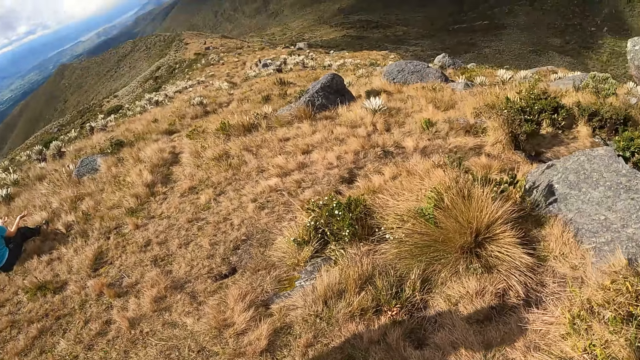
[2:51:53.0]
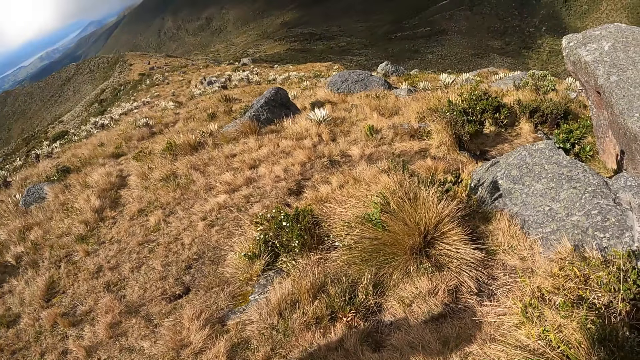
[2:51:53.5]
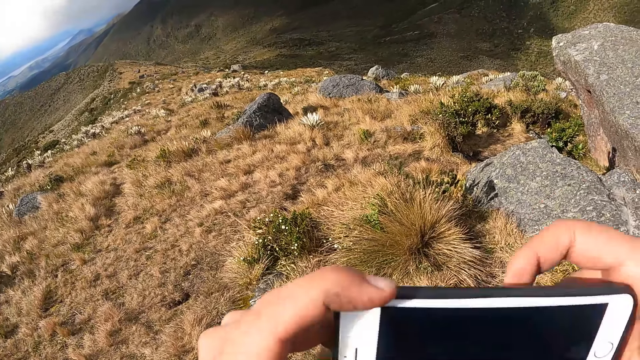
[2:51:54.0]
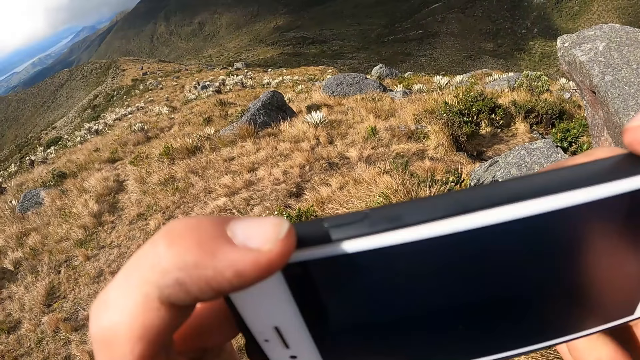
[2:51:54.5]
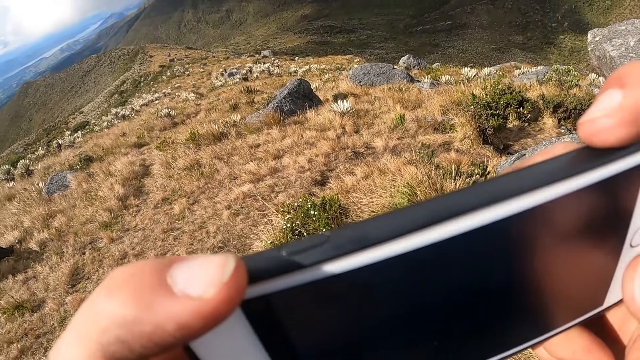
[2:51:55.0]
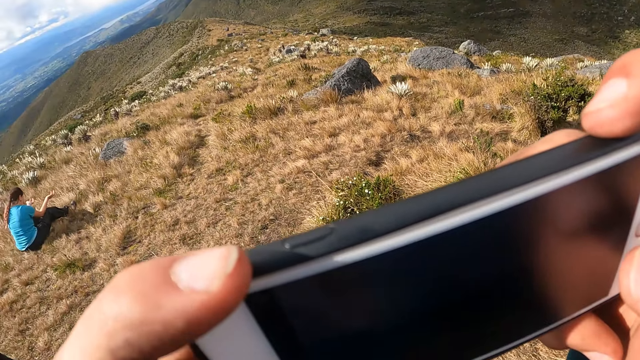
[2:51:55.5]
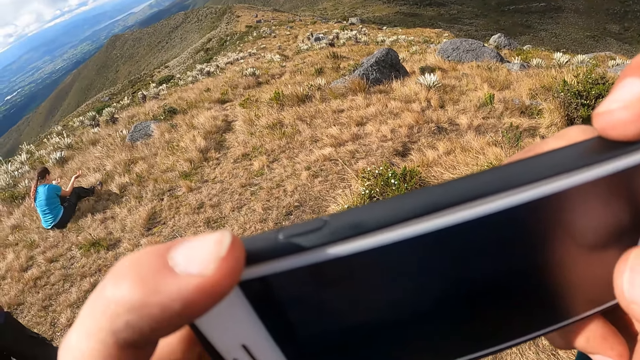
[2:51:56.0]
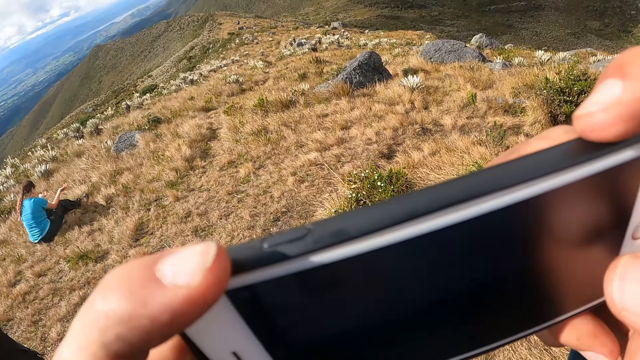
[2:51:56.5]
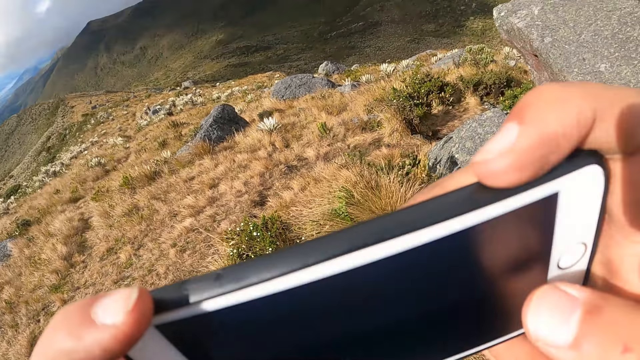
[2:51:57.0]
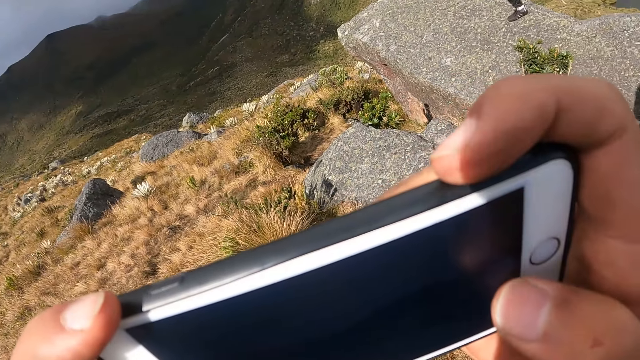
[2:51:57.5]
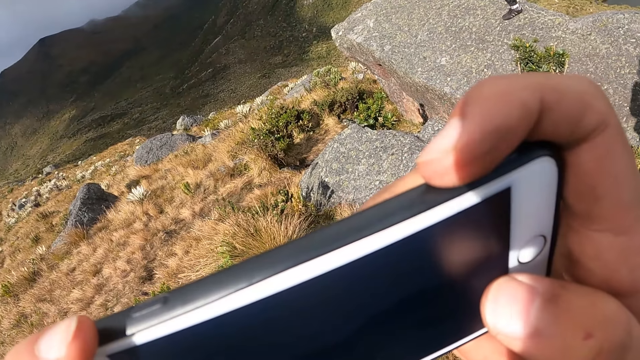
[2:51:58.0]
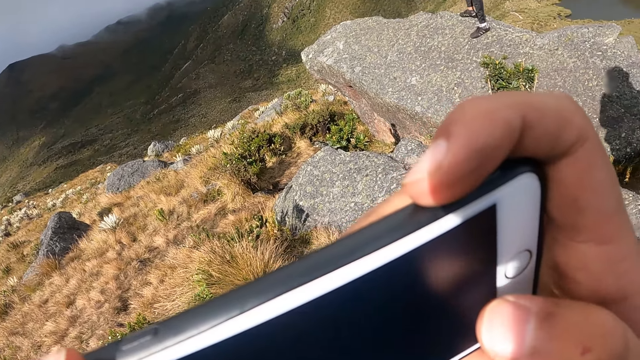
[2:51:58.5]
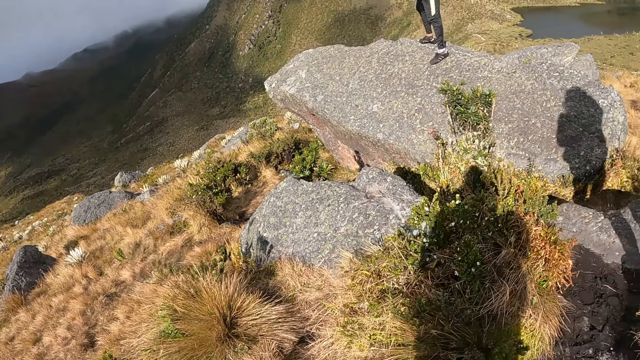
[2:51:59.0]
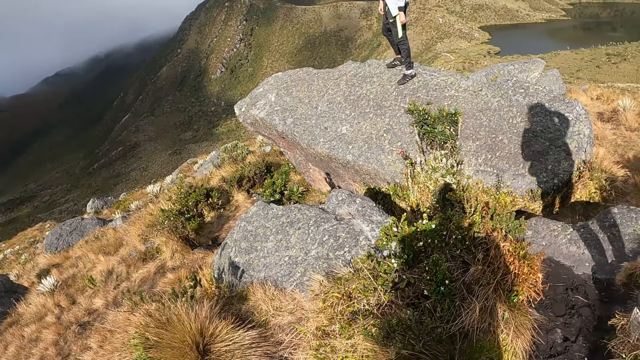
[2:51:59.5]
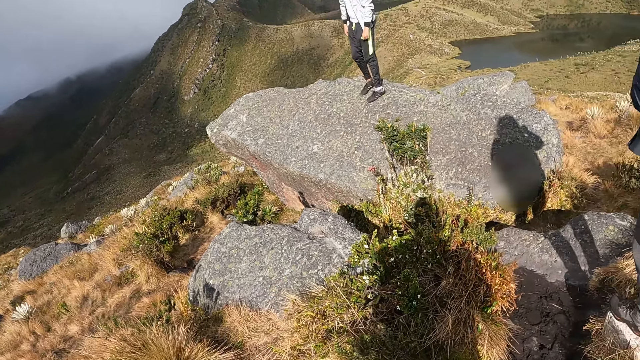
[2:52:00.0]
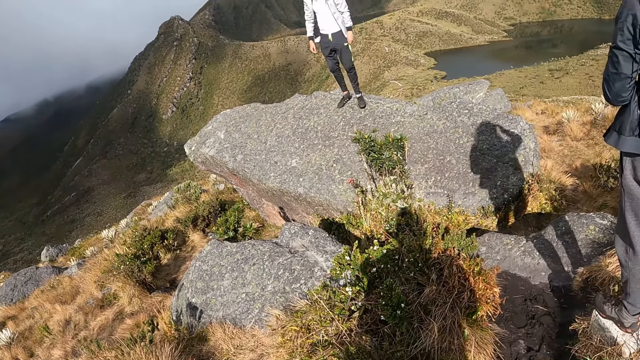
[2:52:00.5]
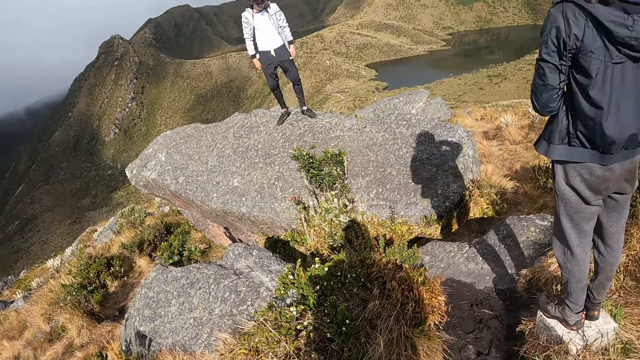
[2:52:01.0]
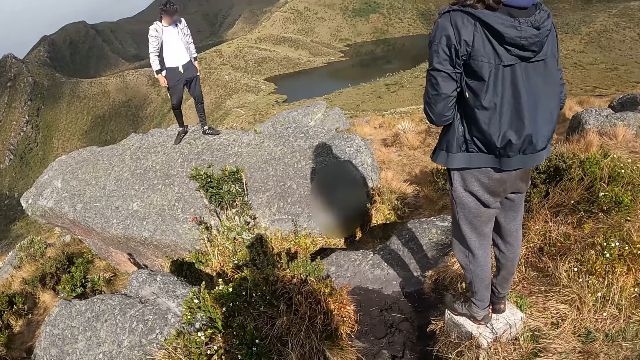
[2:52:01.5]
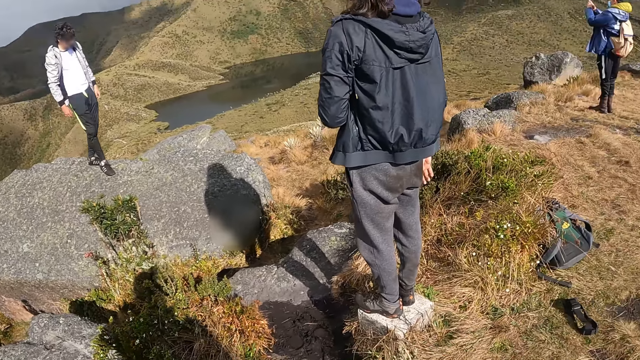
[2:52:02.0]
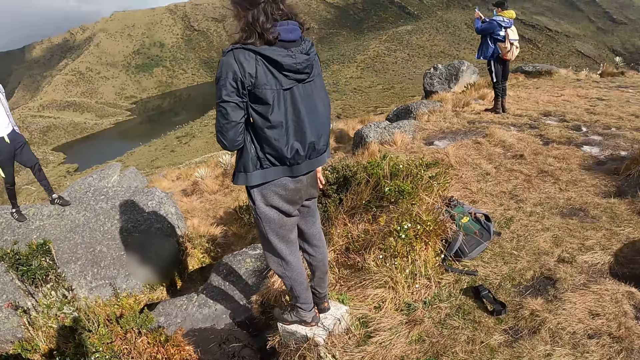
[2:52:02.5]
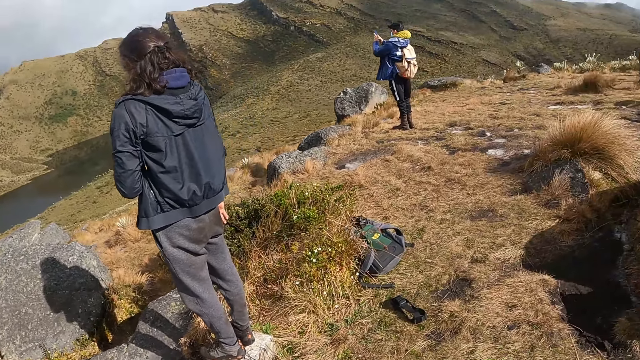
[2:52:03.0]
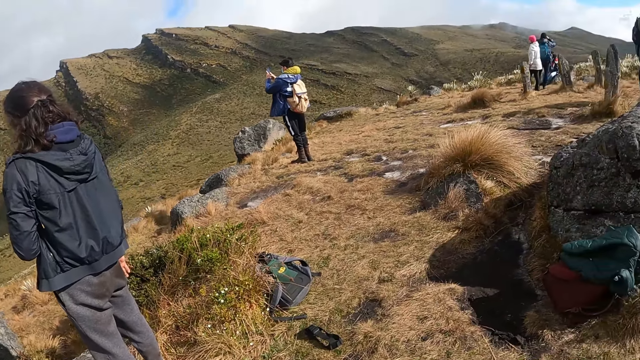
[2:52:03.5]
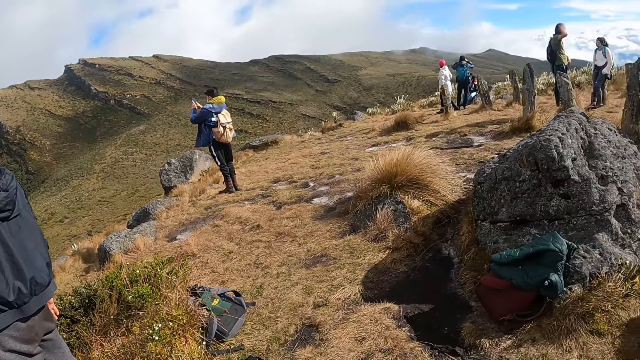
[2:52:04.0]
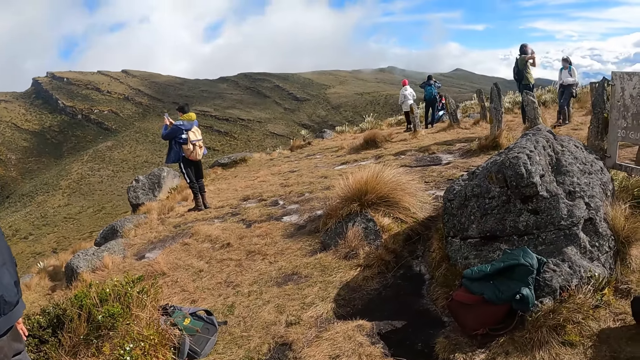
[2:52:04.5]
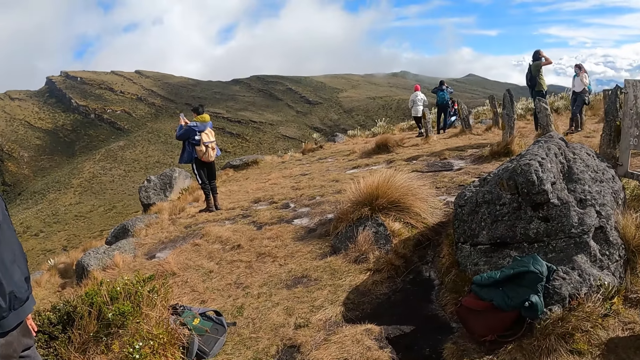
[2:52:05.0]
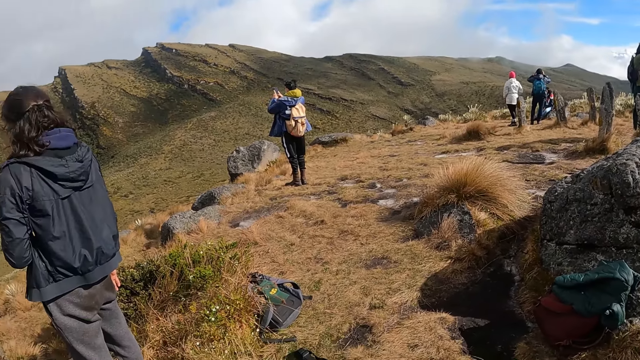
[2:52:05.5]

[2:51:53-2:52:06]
The camera wearer holds a phone with both hands. She takes photos. She operates the phone with her right hand. She looks around.

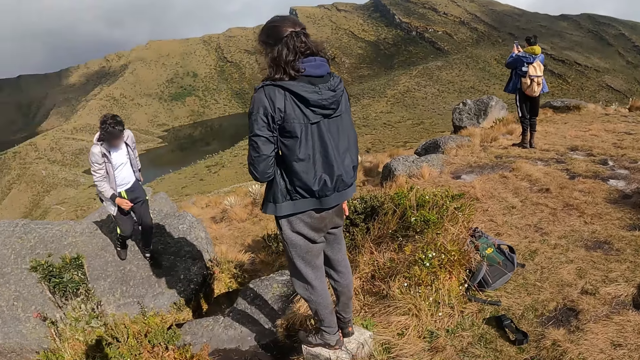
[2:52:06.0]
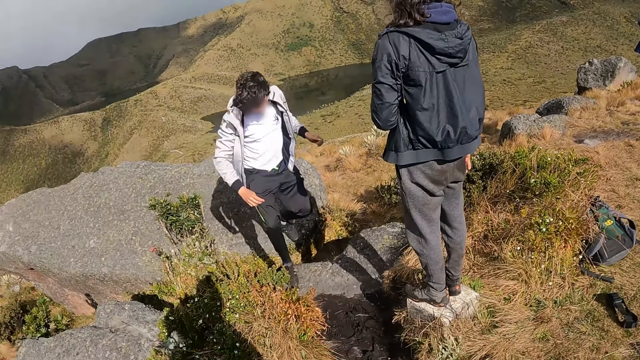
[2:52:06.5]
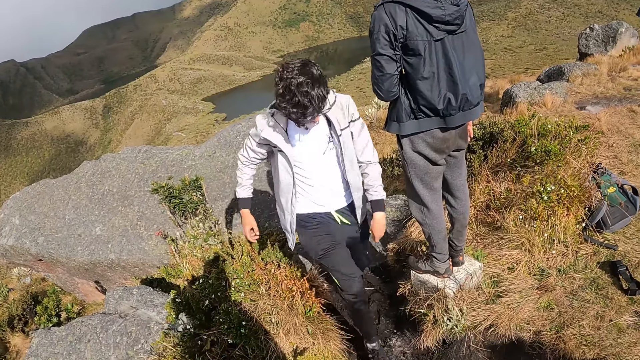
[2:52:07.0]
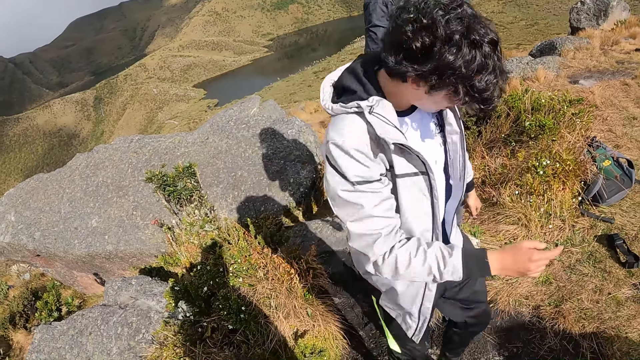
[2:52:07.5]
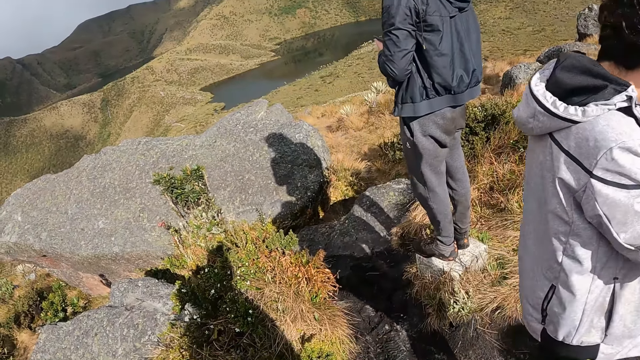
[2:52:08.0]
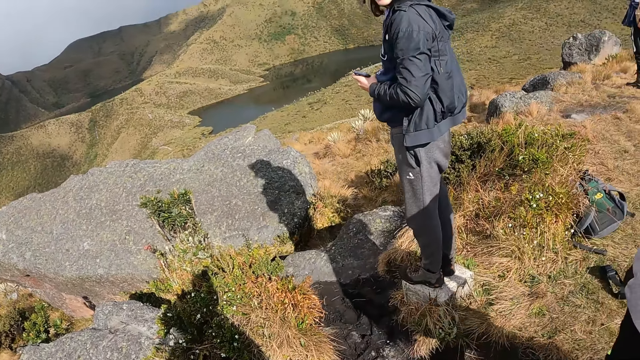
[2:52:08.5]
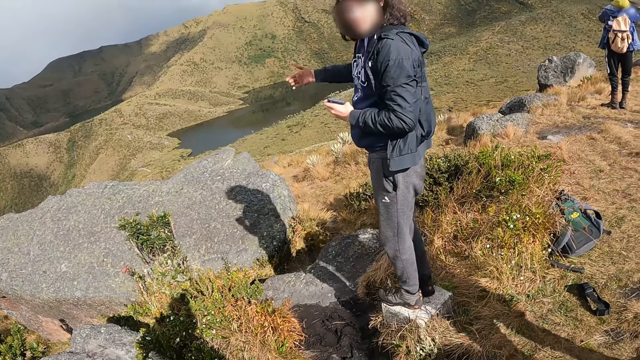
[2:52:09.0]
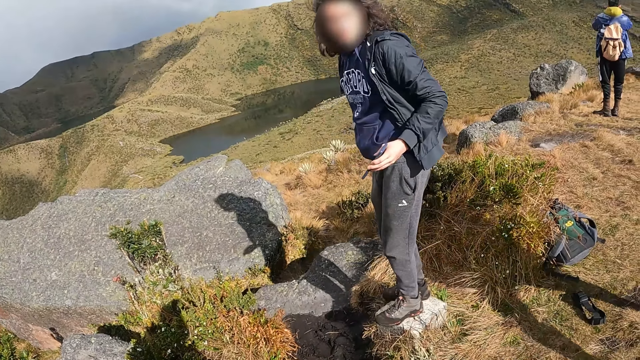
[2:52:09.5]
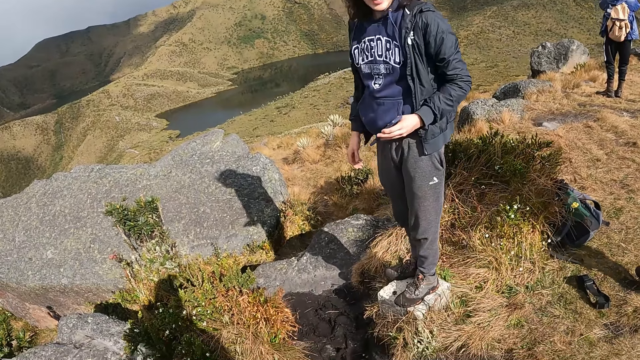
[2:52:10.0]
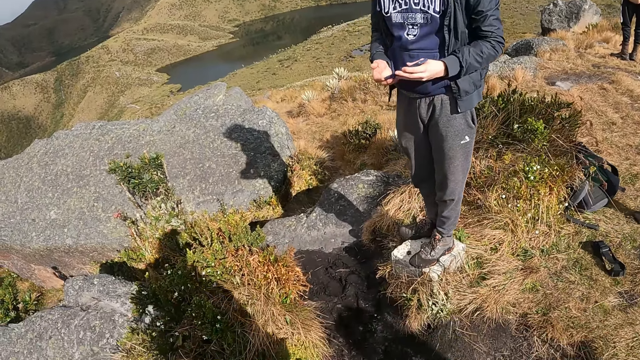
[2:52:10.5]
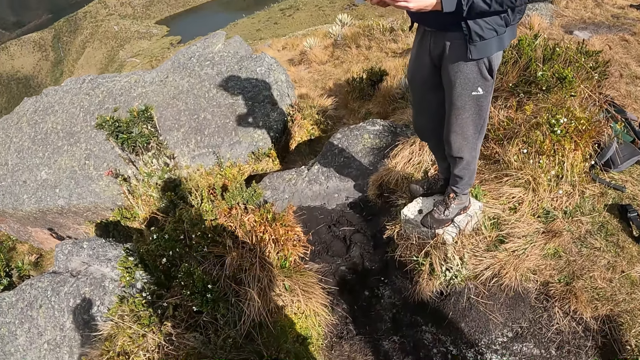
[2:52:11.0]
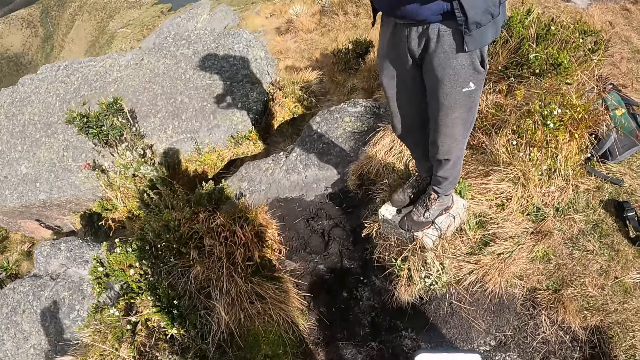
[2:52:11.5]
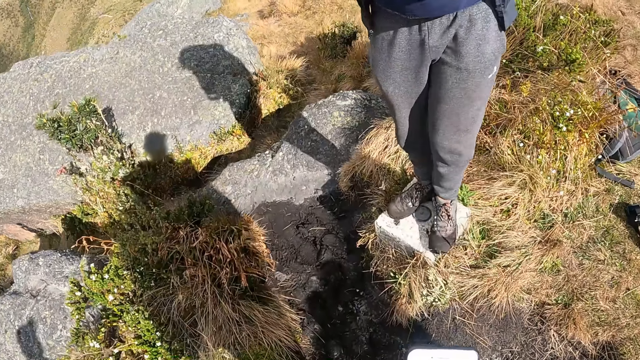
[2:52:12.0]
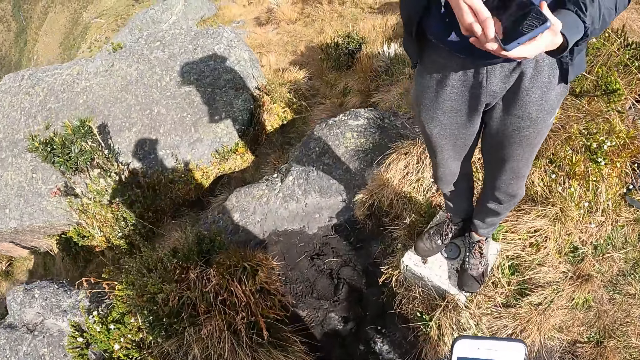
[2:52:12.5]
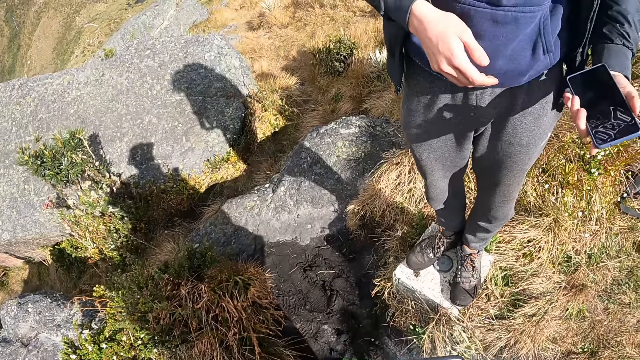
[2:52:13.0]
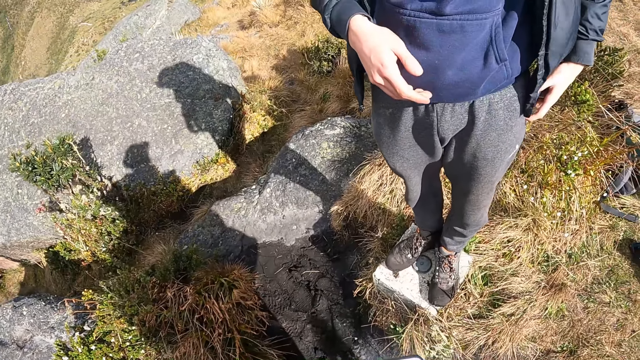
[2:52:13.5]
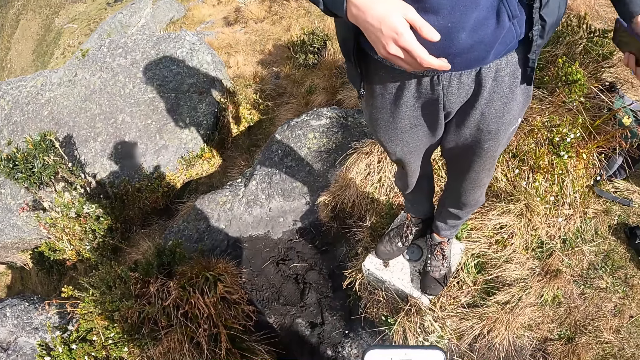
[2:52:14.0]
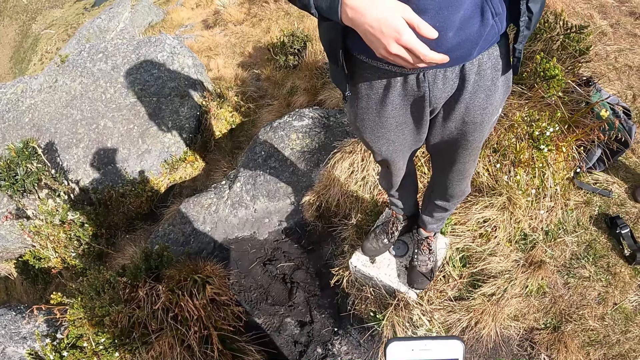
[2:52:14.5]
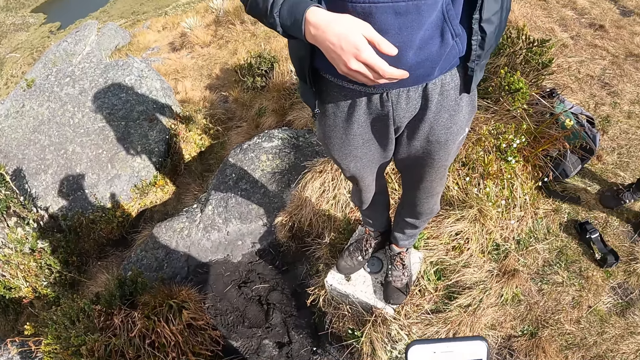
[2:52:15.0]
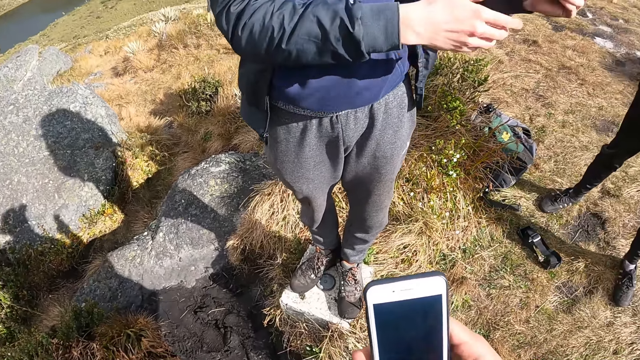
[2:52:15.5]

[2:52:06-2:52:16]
The camera wearer interacts with a man. The man holds a phone with both hands. The man holds the phone with his left hand.
